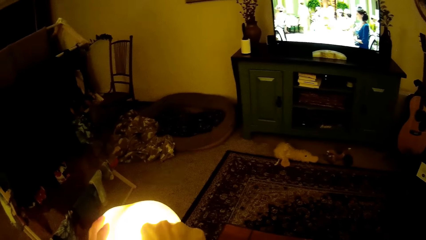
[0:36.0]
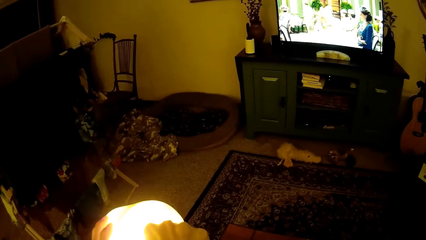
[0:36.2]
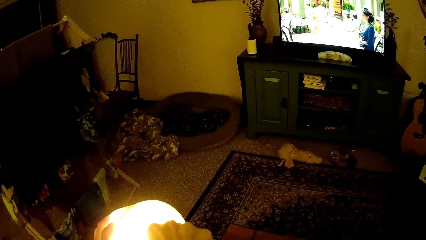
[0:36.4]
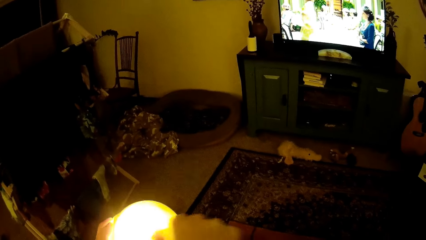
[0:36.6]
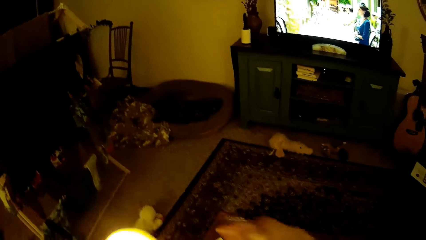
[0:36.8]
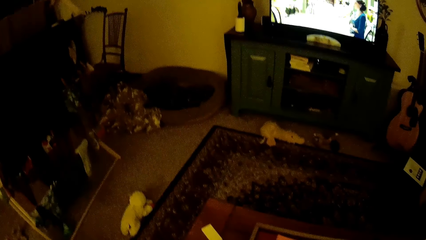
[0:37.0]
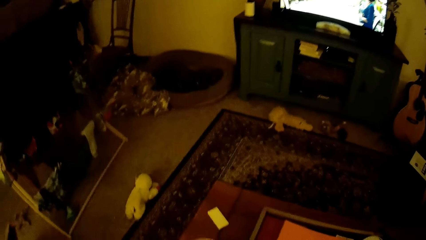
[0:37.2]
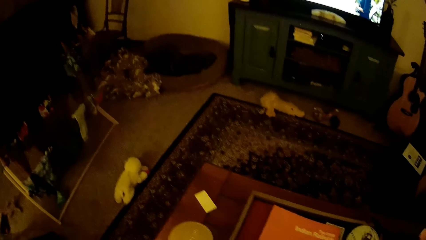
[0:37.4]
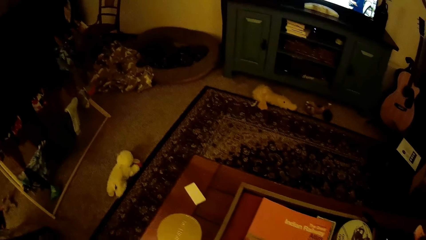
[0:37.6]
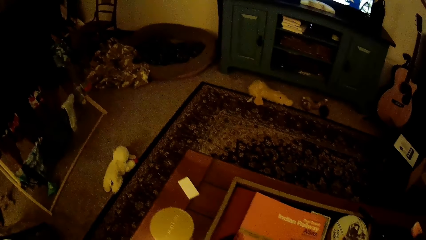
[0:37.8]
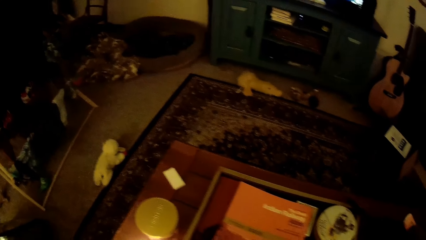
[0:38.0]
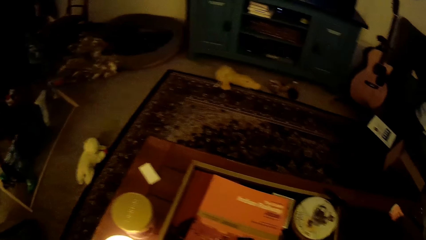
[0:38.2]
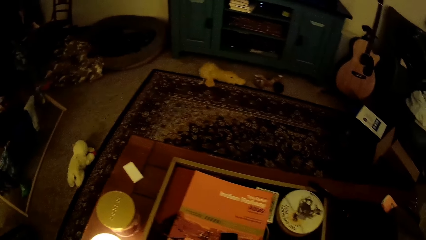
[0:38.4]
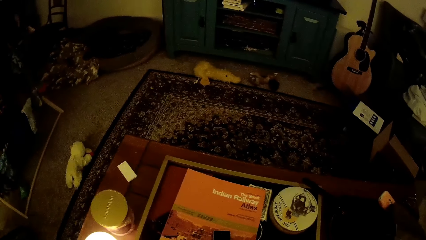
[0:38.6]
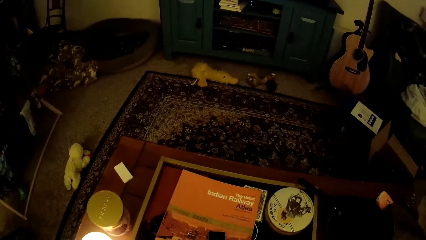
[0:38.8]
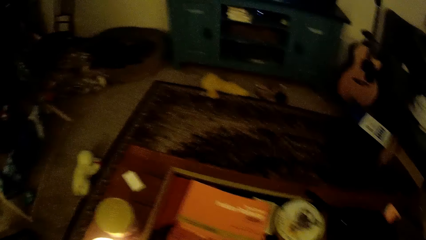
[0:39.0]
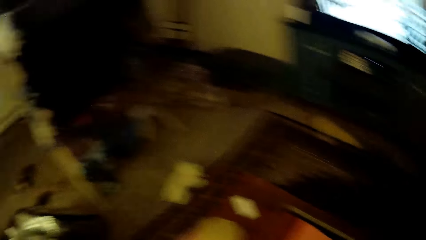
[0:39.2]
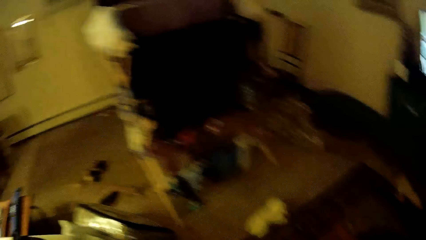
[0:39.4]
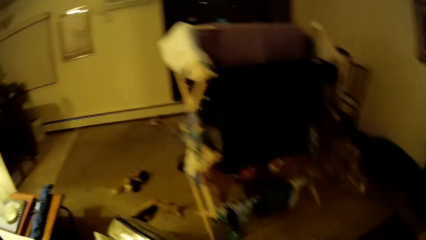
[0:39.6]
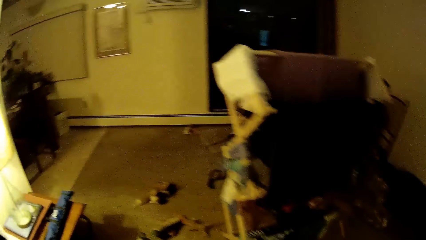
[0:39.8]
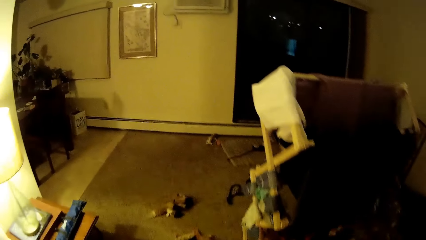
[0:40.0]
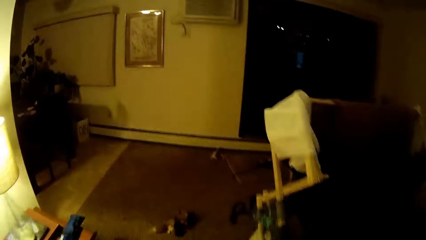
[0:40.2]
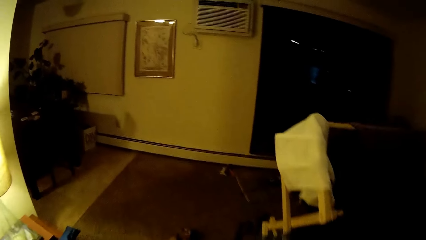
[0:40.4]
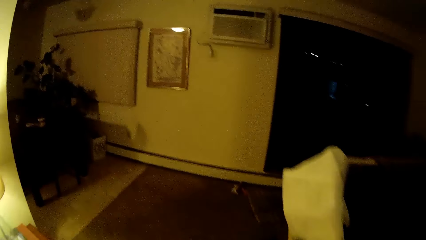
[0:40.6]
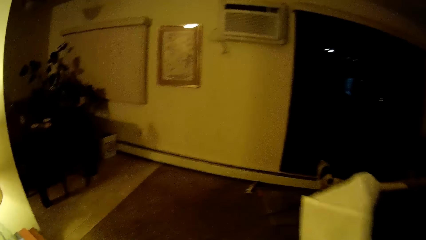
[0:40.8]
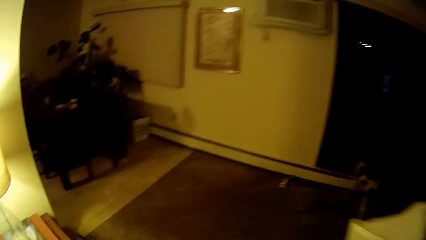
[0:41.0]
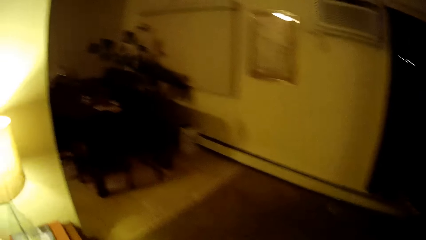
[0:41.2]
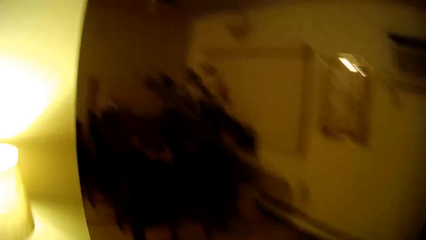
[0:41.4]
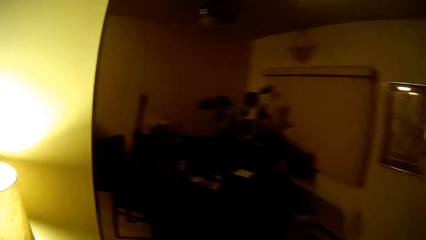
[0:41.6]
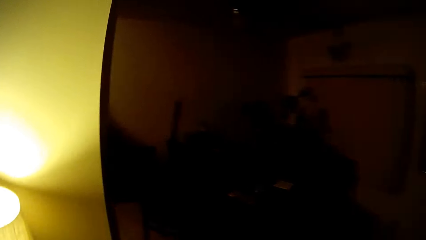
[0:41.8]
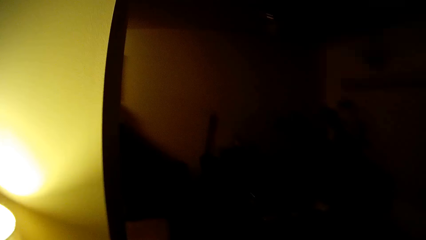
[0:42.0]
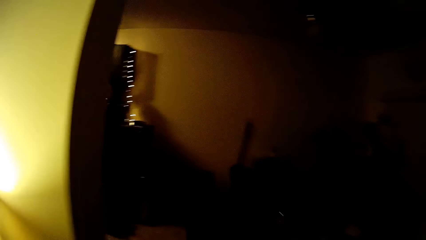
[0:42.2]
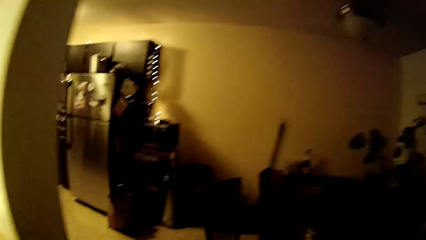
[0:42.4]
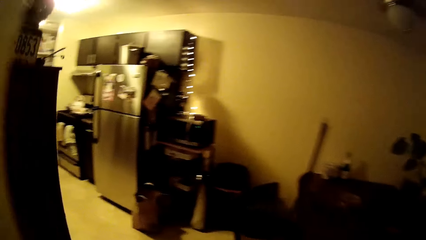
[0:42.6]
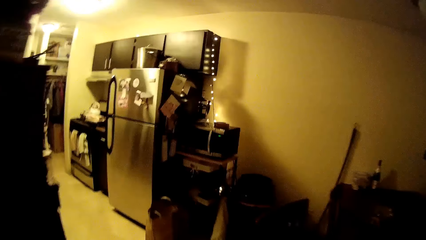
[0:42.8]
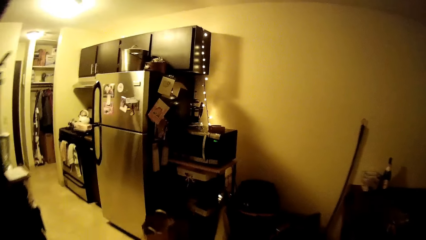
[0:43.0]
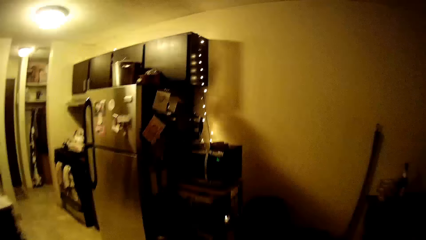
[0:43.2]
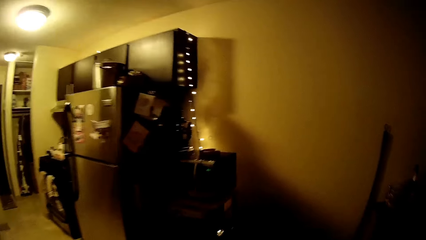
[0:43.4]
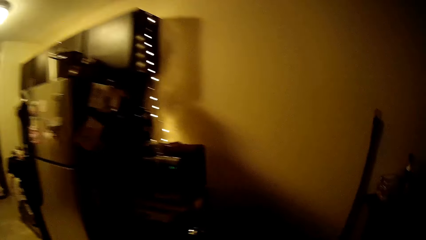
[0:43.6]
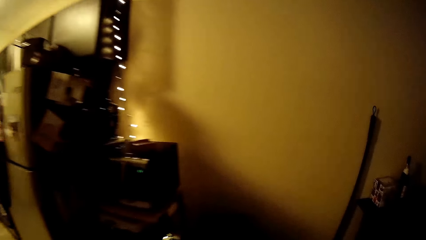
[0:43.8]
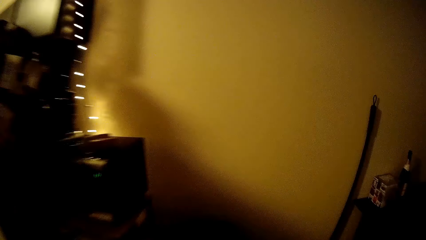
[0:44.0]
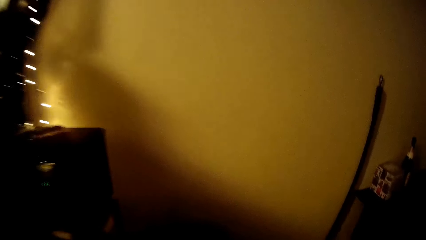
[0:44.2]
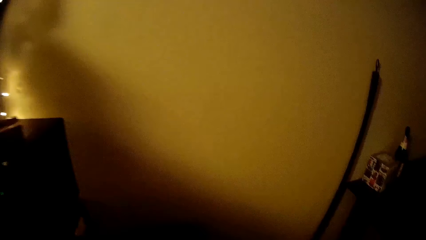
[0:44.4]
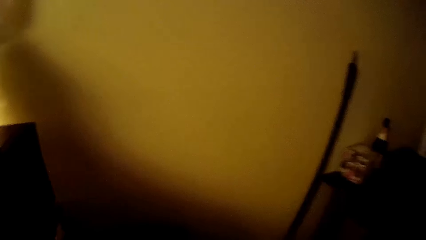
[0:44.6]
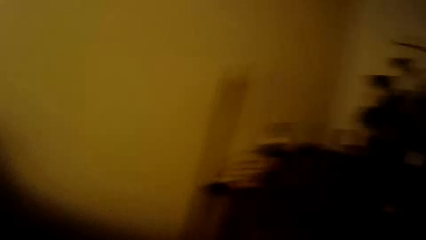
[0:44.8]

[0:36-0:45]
The camera wearer walks in the room.

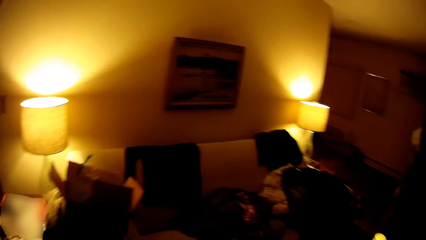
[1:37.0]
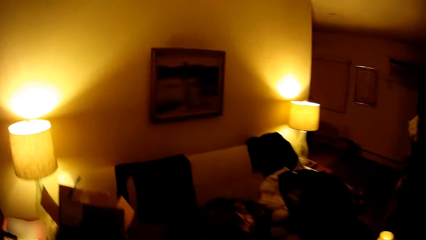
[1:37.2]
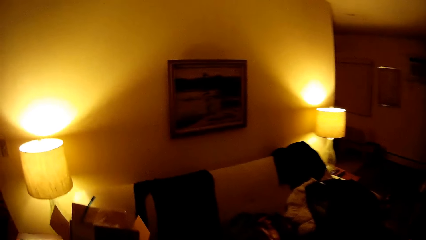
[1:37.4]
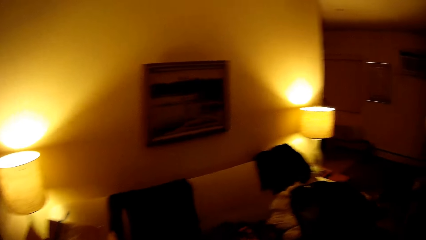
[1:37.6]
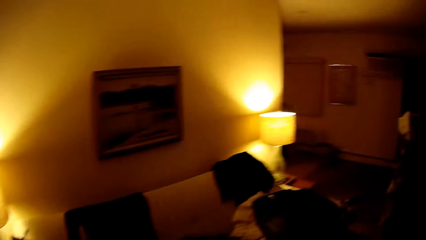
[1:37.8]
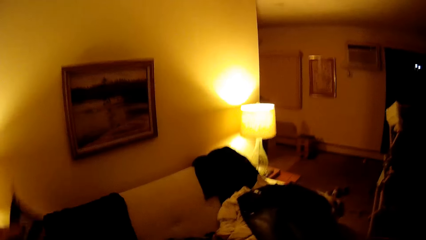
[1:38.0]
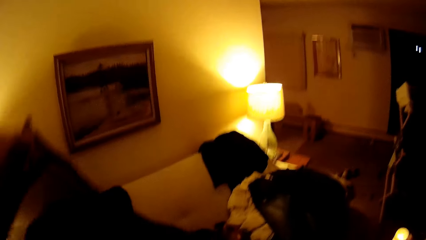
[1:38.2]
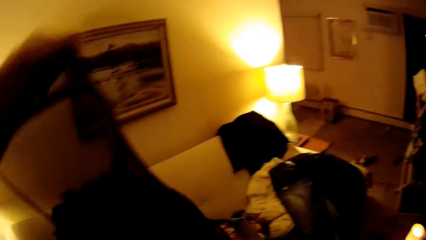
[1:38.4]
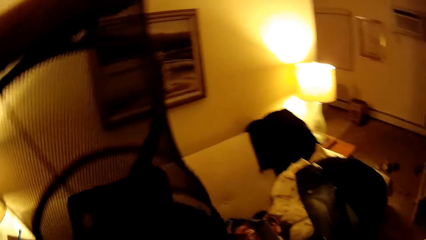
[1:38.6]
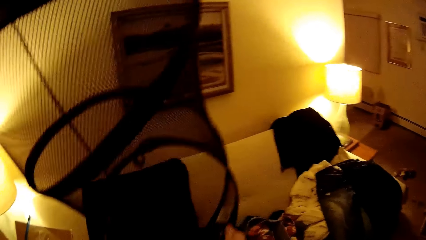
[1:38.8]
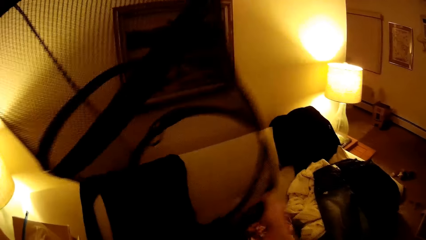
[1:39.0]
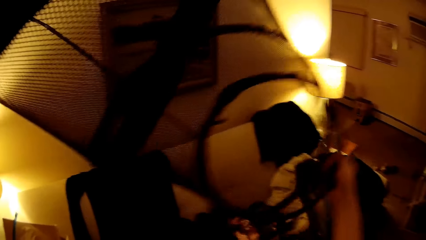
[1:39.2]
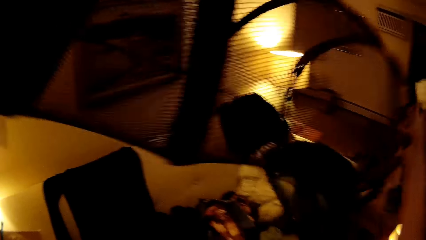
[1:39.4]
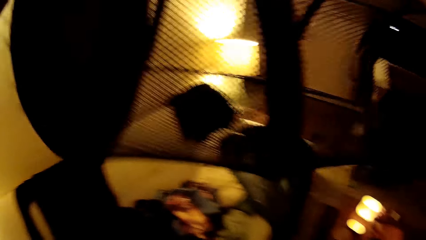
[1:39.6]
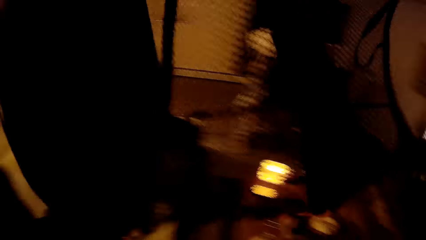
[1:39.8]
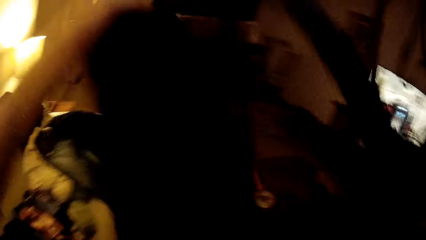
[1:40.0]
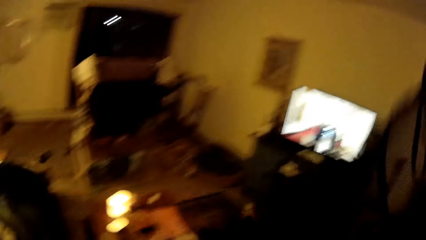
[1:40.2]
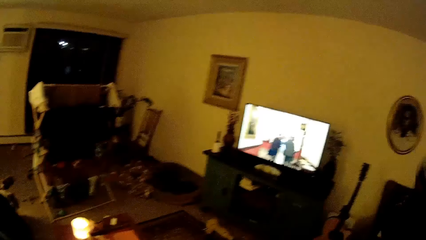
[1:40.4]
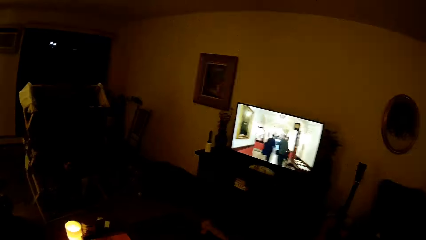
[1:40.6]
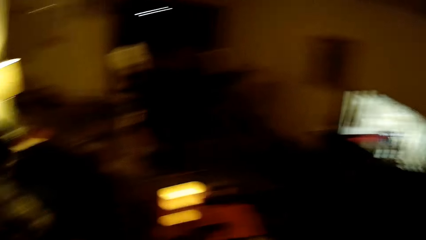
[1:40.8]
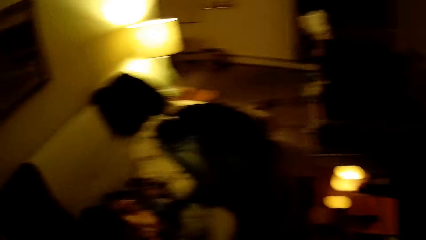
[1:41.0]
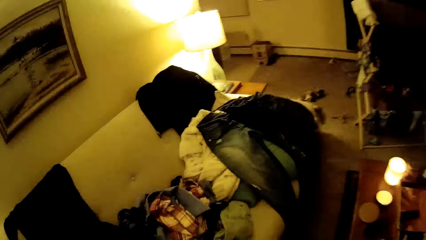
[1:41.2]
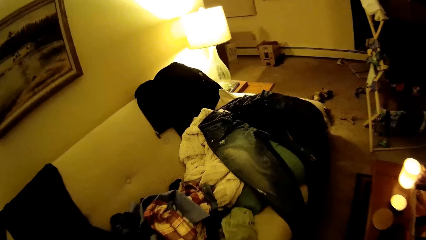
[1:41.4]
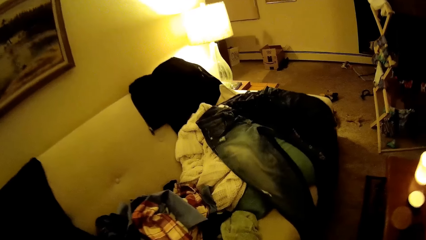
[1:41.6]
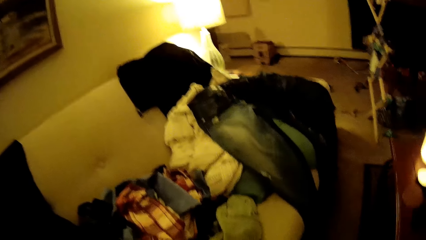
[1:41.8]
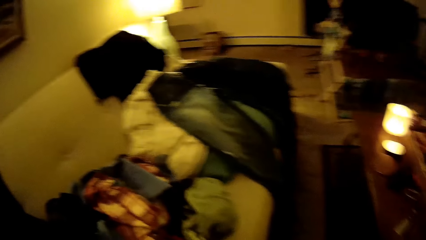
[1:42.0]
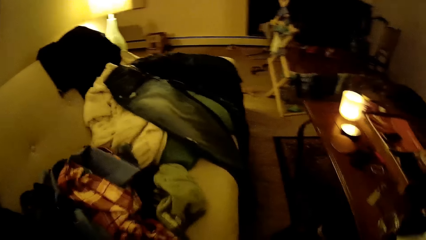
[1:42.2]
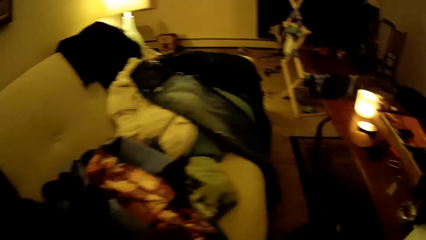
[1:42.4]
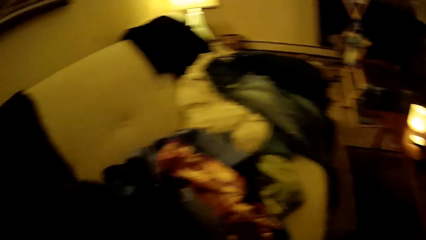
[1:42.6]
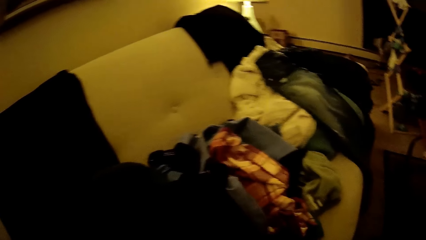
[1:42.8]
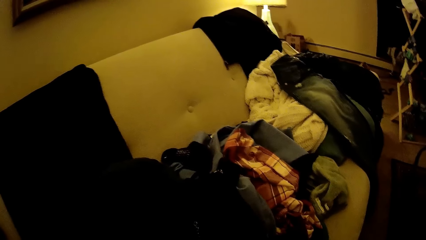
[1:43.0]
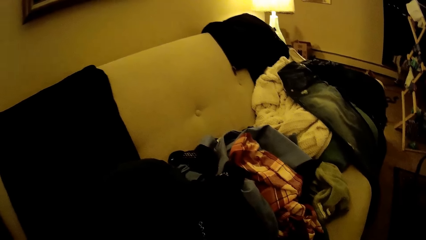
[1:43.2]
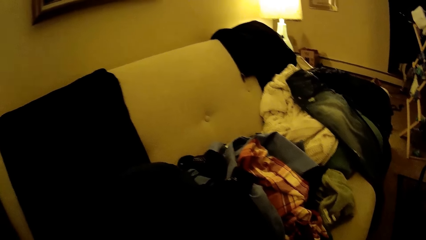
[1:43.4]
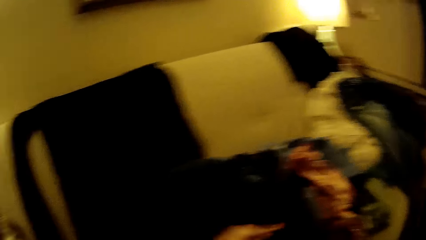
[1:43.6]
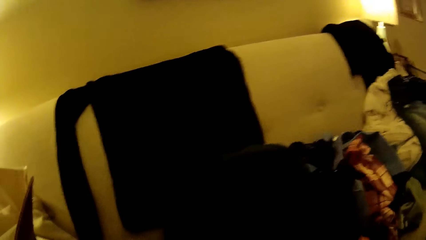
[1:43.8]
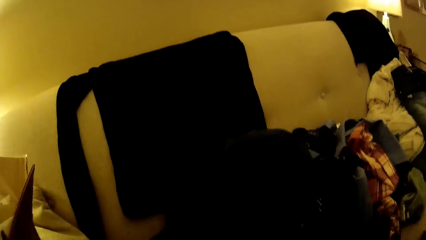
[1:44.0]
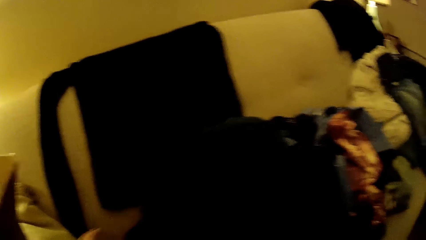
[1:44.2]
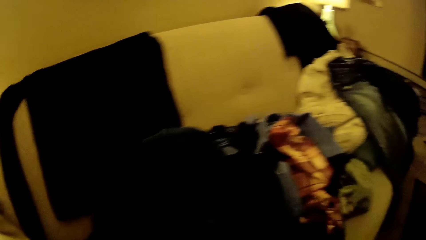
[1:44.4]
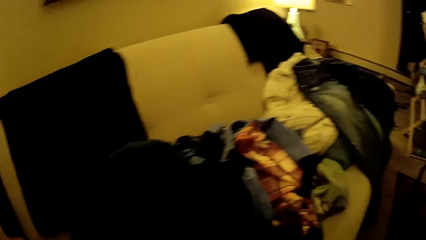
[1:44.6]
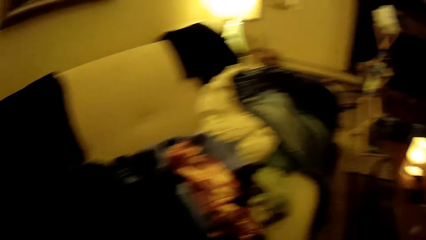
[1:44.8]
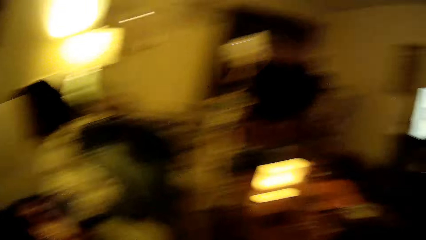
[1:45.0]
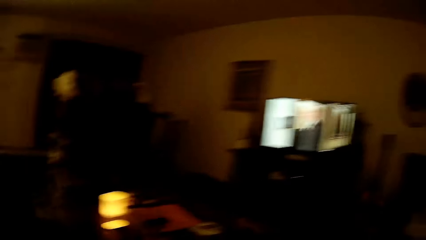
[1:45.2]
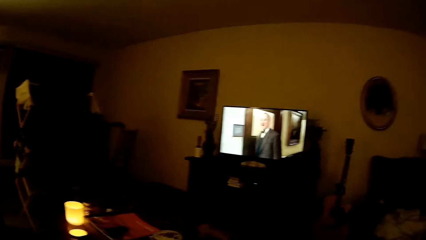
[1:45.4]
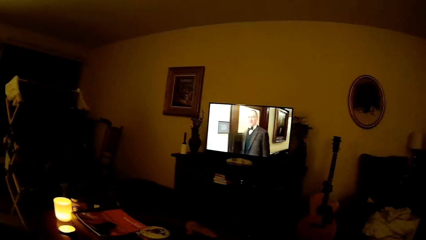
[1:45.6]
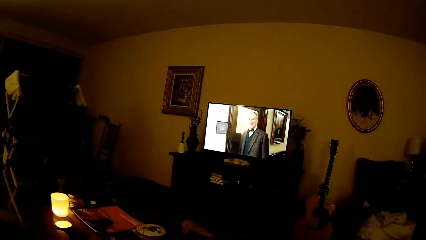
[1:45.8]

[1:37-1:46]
The camera wearer raises a laundry basket or chair with both hands. They walk in the room.
